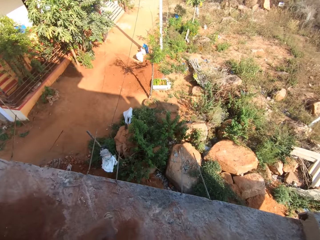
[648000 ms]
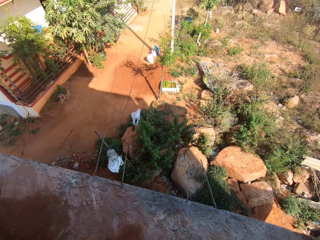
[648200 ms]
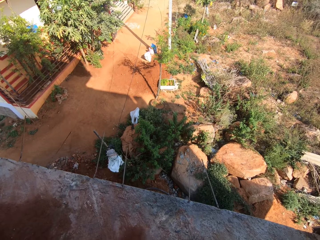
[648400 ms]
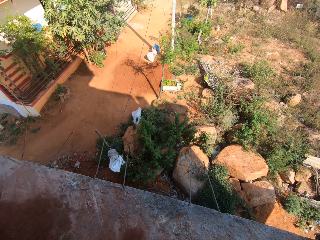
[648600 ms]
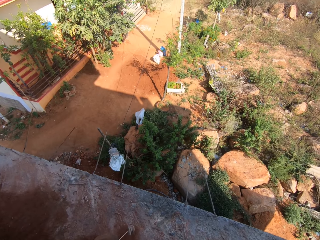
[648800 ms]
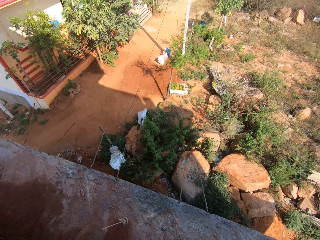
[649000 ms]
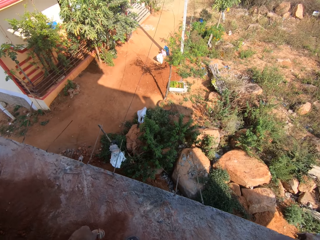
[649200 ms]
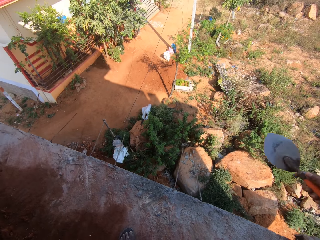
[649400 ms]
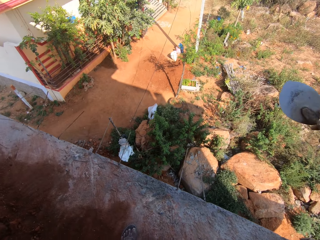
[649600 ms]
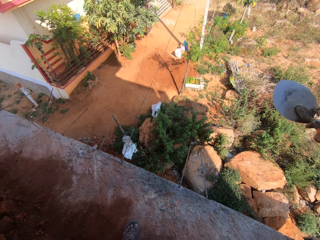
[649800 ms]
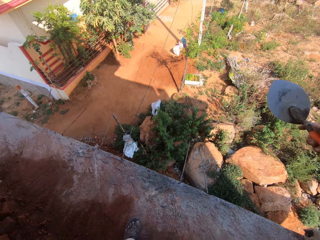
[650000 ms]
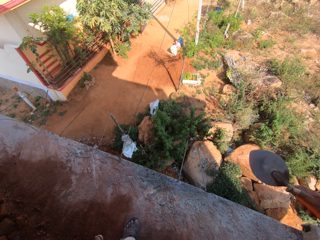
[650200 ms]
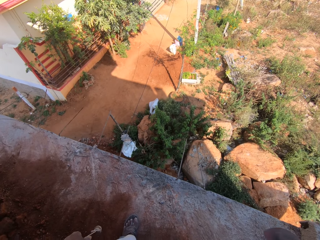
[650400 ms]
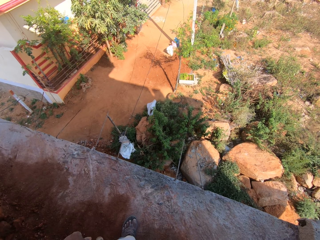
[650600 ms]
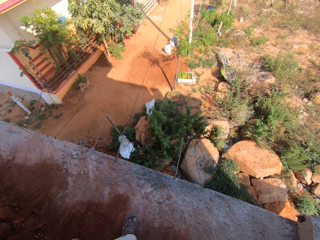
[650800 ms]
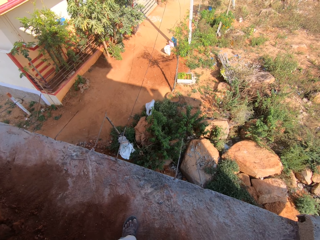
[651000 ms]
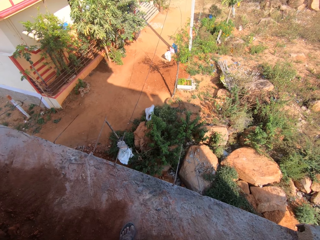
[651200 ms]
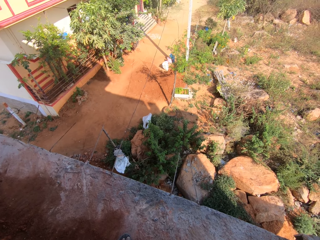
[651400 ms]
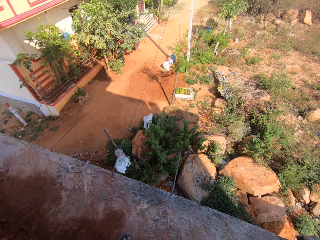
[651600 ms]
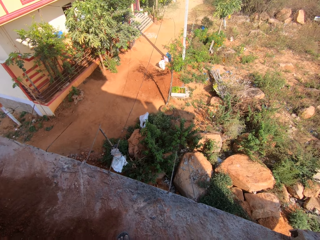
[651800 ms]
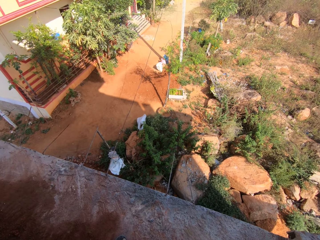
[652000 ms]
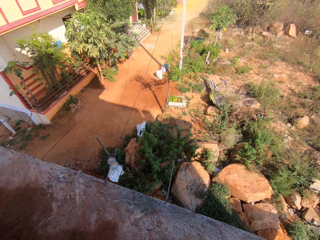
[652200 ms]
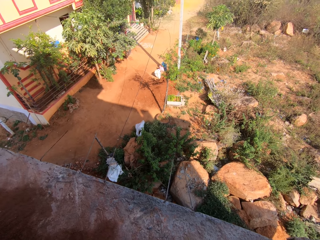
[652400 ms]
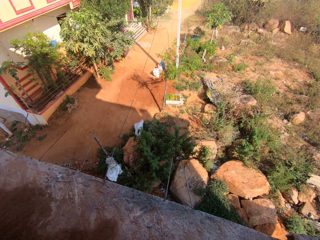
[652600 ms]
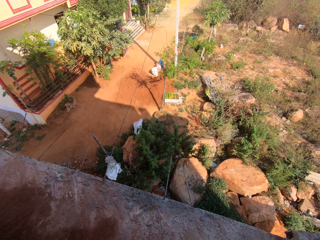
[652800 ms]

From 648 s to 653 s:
The camera wearer looks on the ground. They look at the trowel with a person. They converse with the person.

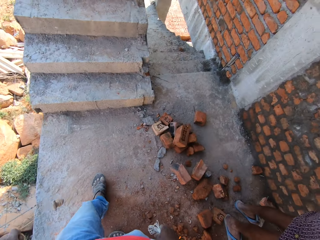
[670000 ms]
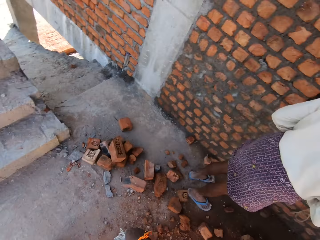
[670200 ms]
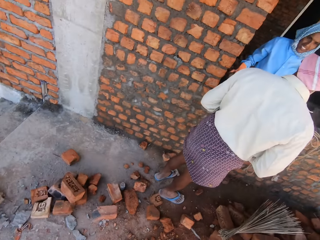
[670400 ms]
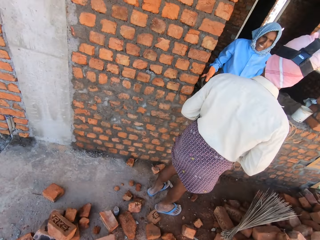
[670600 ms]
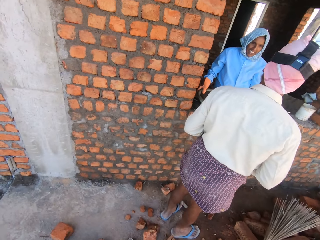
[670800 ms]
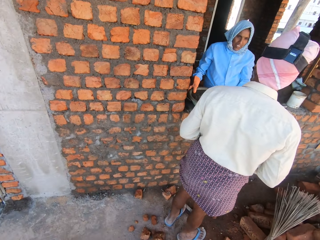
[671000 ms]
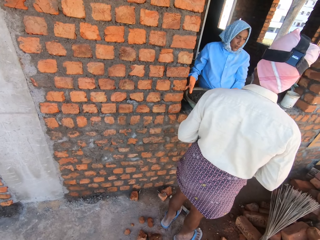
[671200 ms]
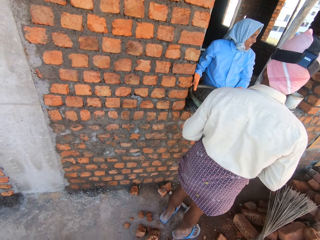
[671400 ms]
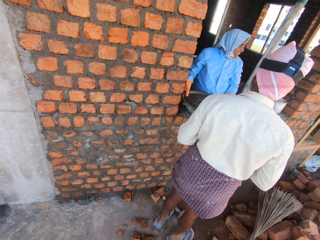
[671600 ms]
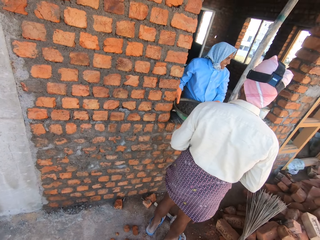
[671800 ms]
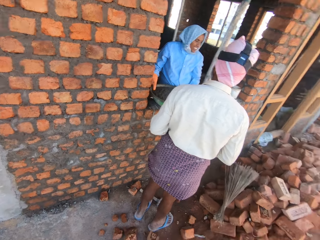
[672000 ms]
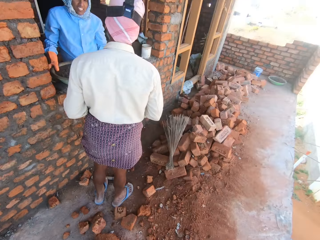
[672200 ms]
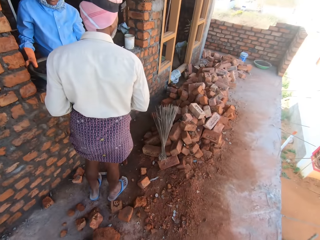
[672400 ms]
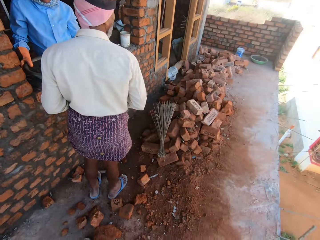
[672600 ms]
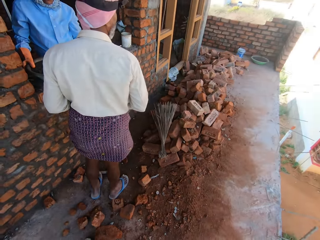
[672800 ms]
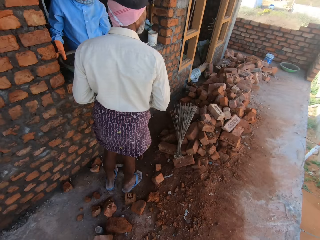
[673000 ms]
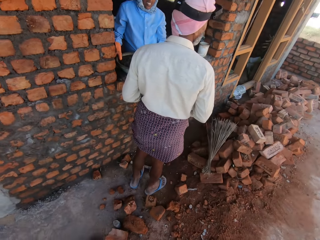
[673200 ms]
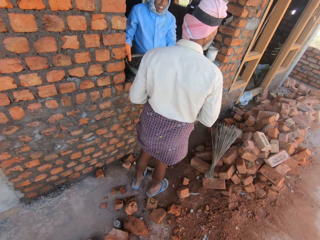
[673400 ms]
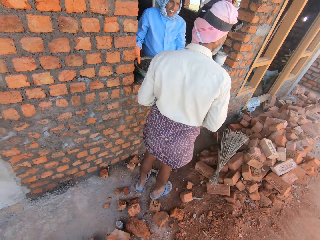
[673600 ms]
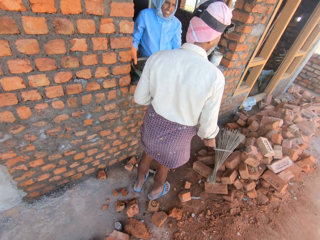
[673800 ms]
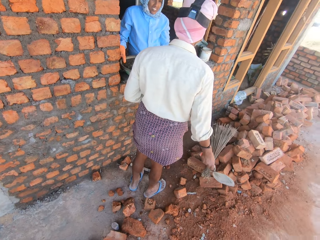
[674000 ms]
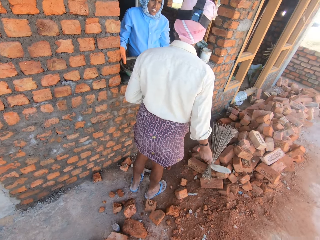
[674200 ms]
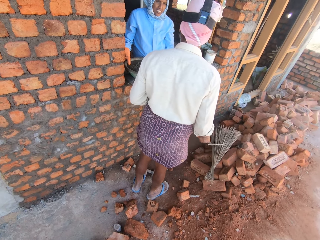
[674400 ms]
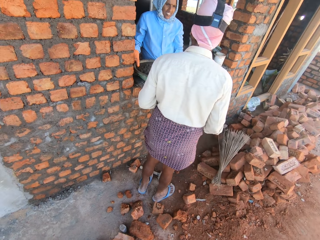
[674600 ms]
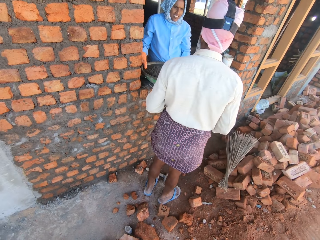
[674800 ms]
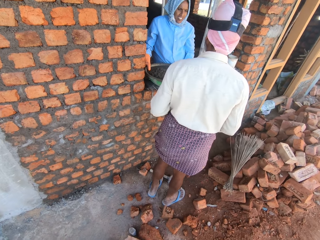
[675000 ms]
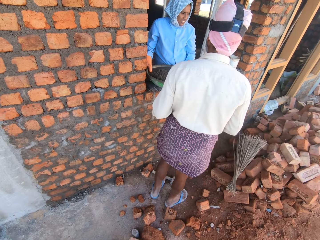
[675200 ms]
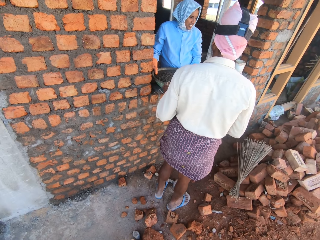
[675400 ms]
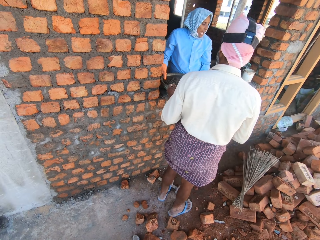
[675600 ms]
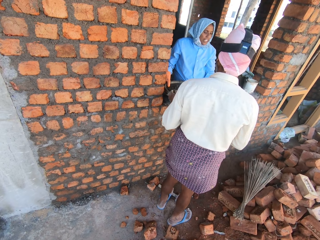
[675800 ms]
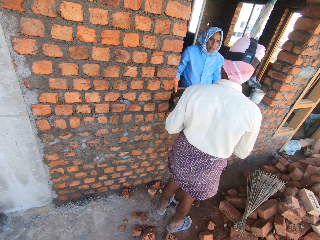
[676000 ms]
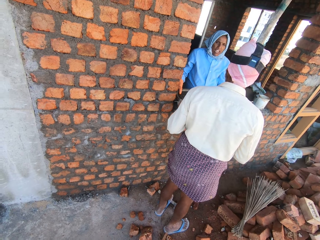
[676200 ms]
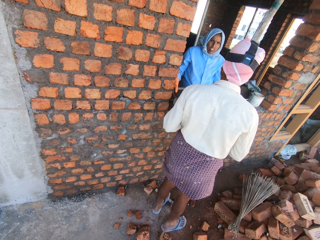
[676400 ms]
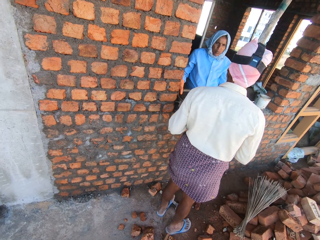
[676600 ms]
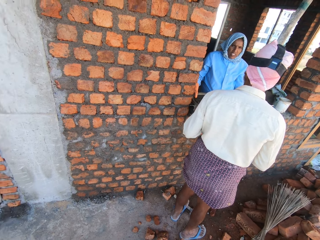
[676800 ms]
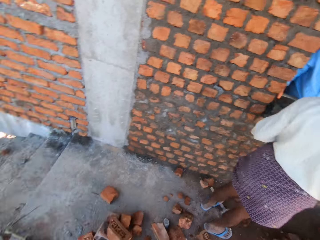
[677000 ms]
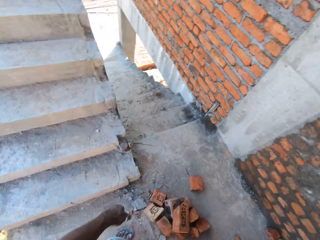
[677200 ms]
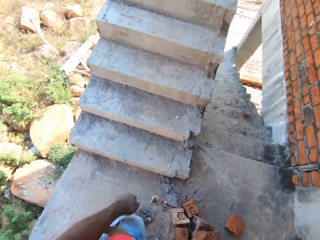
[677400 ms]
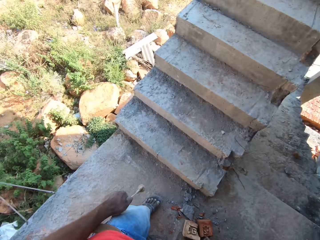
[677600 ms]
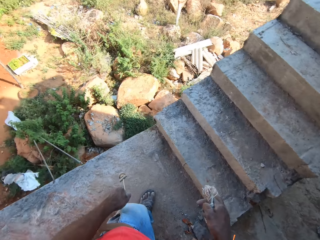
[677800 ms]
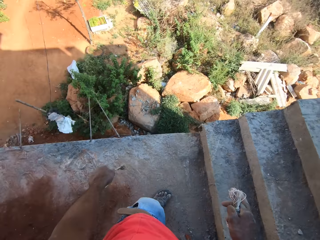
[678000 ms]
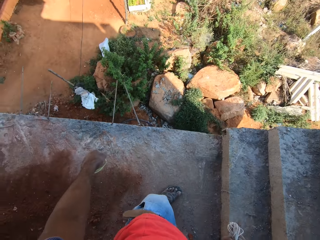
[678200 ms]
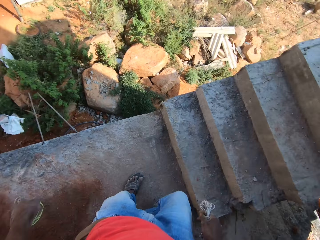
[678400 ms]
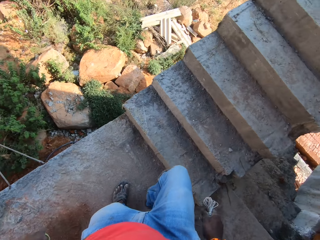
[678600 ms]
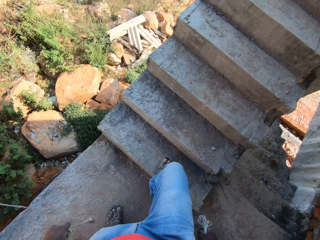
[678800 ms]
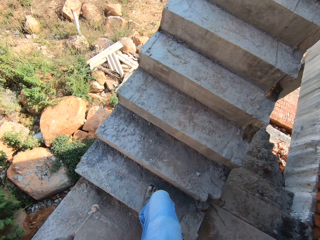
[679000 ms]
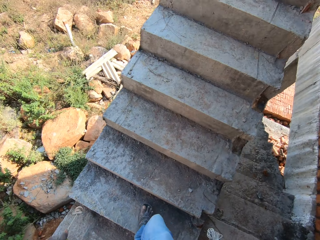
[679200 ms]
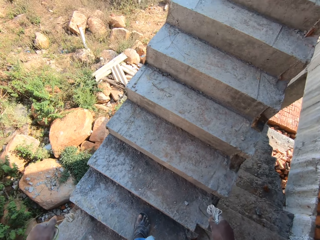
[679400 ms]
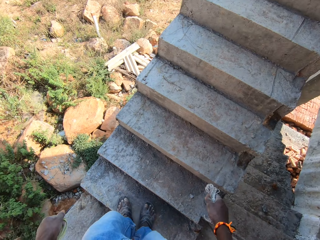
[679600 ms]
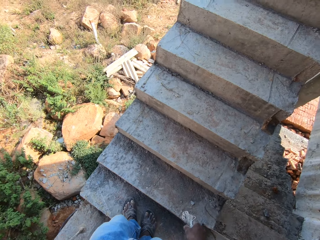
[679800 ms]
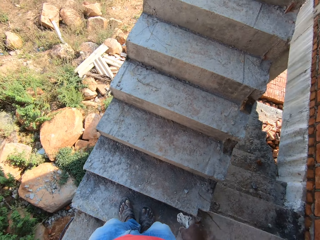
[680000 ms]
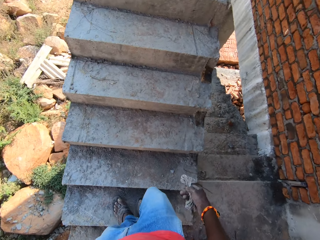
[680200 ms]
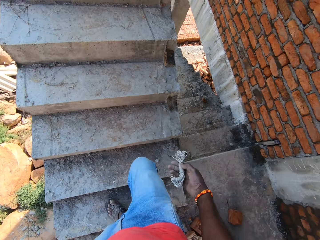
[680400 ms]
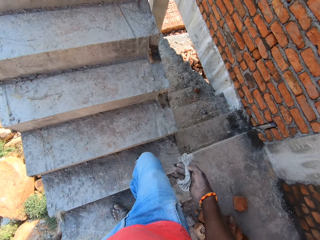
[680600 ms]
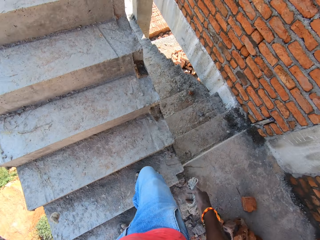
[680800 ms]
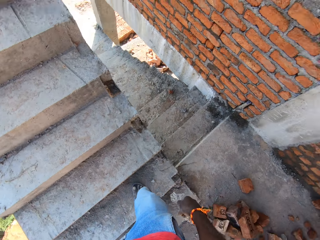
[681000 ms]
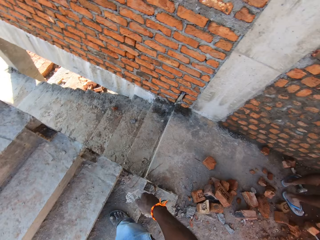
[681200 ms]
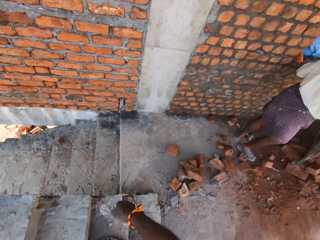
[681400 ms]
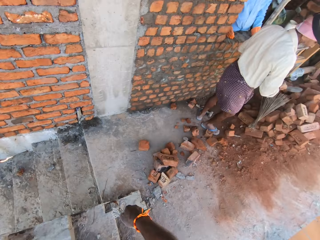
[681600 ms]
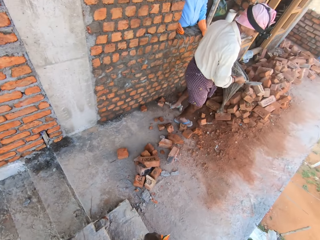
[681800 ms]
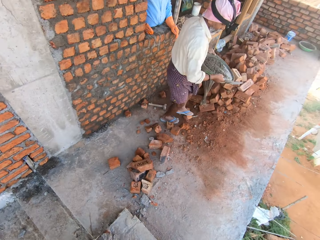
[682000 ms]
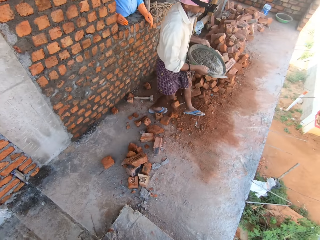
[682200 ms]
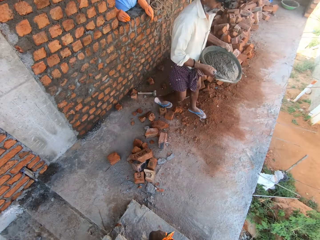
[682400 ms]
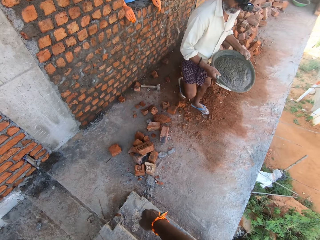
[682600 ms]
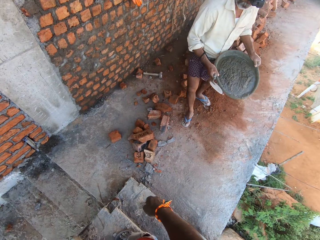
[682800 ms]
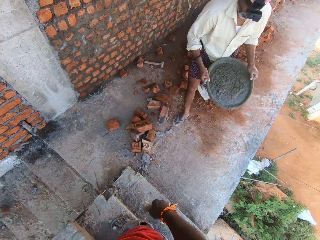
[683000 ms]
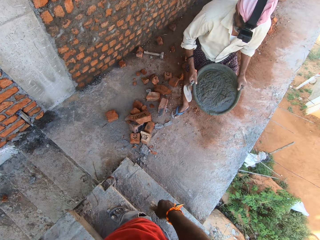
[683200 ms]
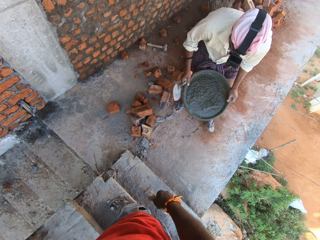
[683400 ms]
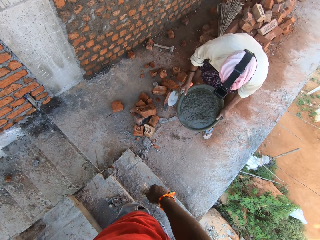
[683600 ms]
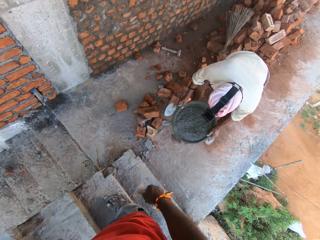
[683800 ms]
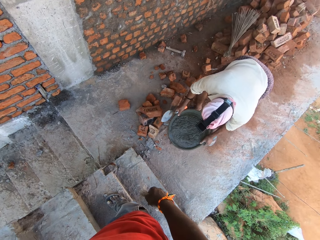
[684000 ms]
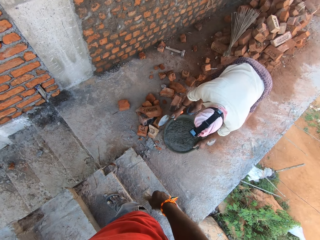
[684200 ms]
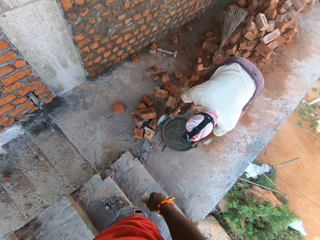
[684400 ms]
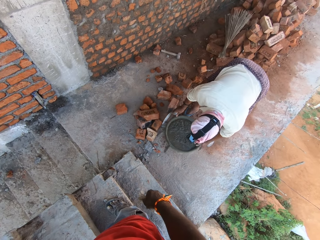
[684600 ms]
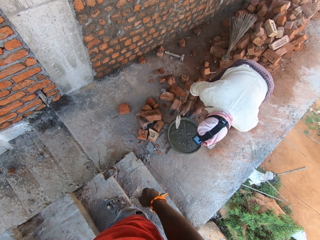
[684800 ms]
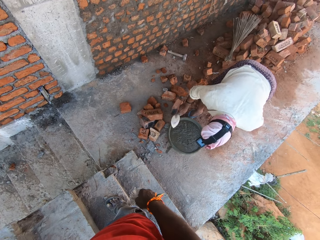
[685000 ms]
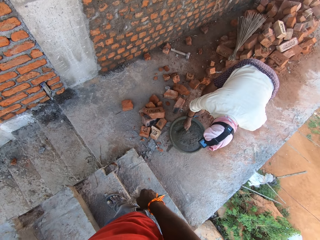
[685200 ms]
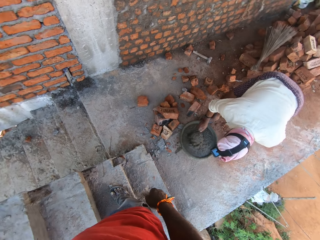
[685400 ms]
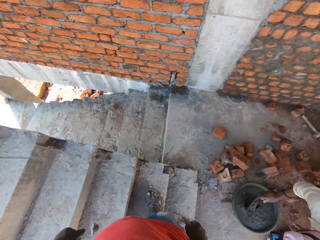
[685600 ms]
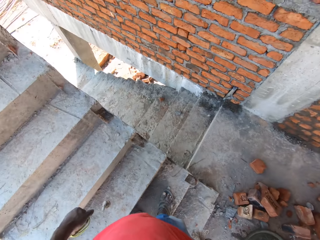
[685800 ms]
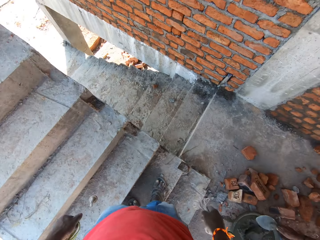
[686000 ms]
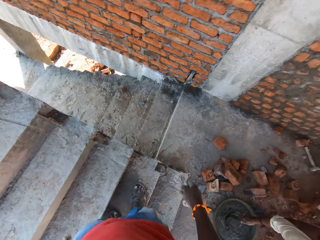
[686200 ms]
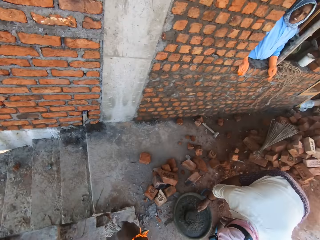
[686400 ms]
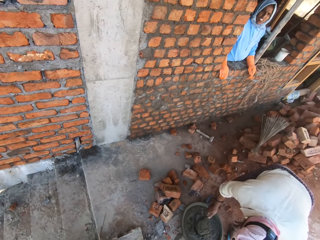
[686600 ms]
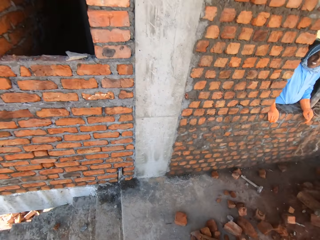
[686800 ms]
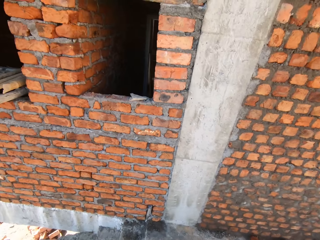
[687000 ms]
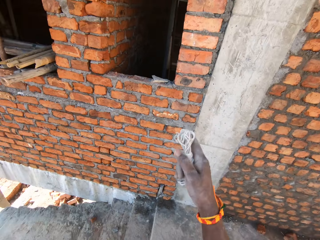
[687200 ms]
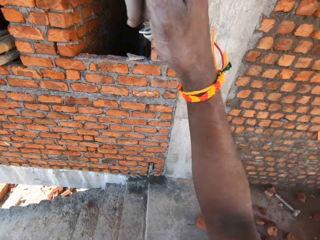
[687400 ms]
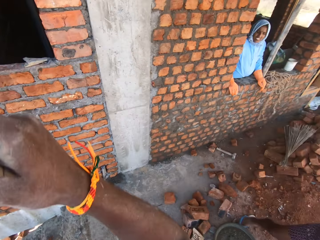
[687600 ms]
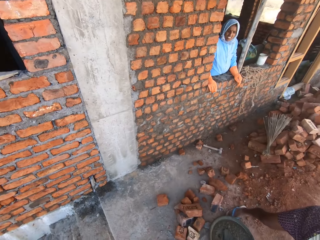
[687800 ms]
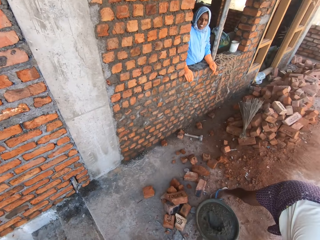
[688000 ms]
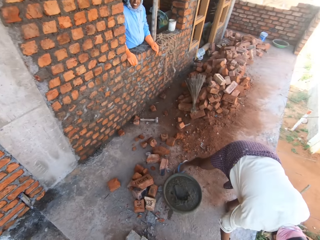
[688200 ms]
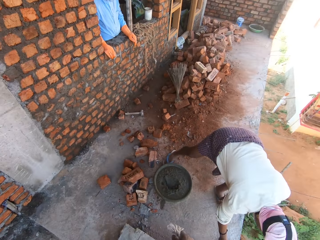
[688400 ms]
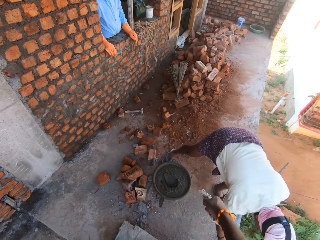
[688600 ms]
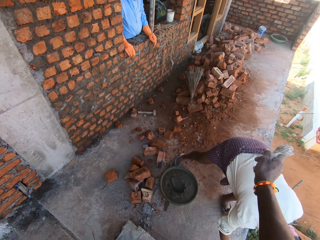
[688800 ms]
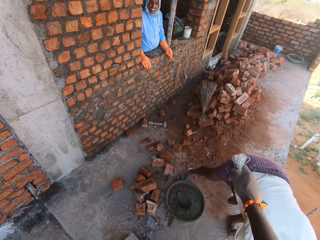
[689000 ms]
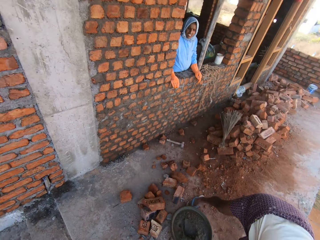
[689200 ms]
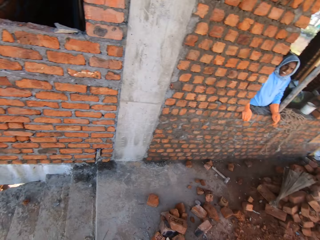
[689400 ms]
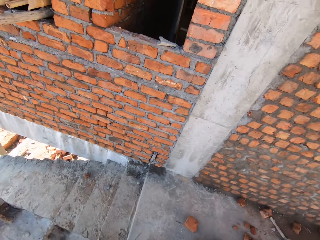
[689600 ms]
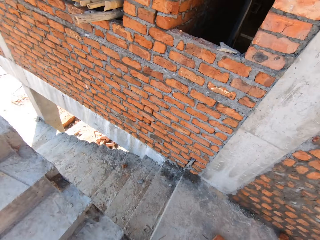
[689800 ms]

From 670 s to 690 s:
The camera wearer looks at a person. They look at another person. They converse with the first person. They walk around. They climb the stairs. They look at the mortar in the basin with the other person. They talk to another person. They lift the right hand.
